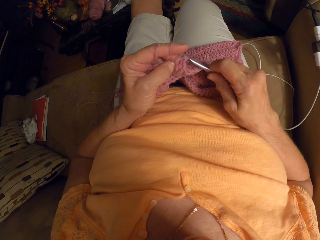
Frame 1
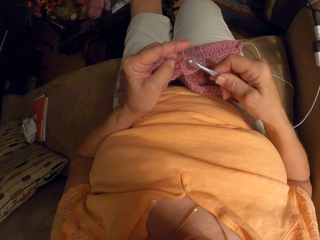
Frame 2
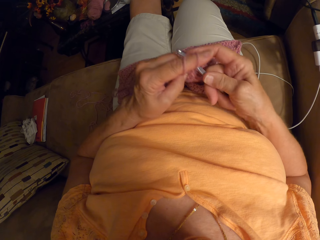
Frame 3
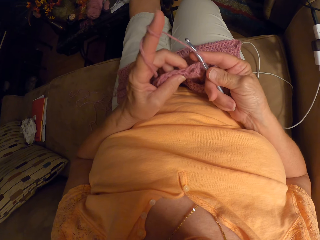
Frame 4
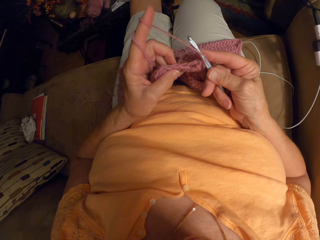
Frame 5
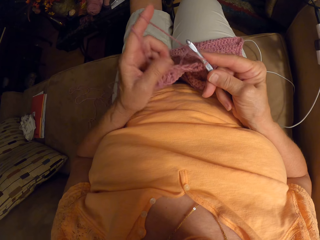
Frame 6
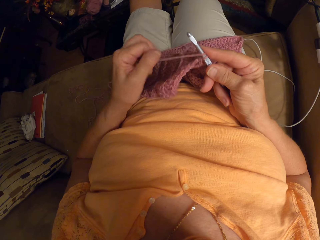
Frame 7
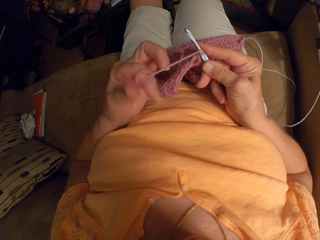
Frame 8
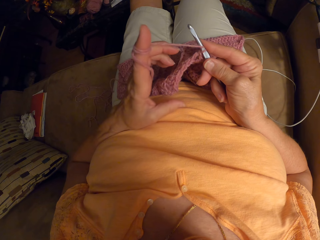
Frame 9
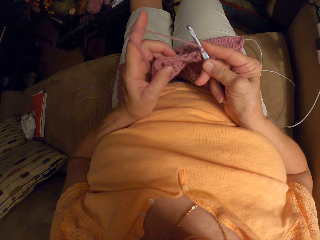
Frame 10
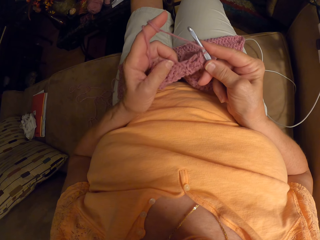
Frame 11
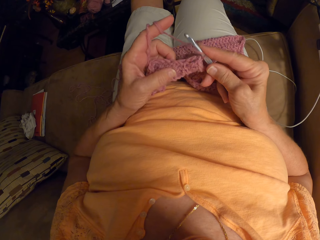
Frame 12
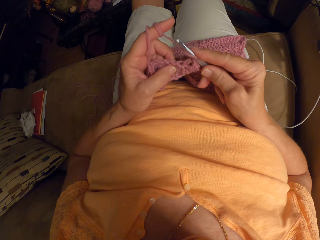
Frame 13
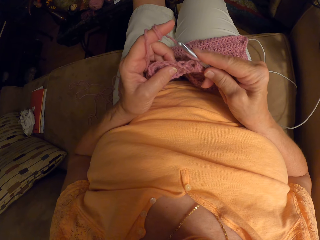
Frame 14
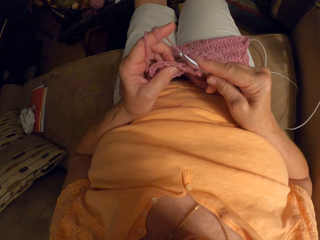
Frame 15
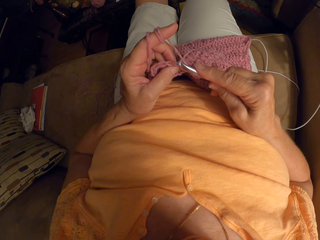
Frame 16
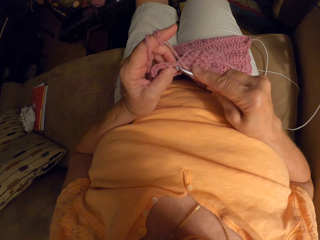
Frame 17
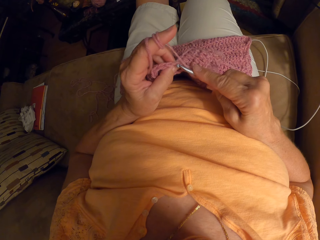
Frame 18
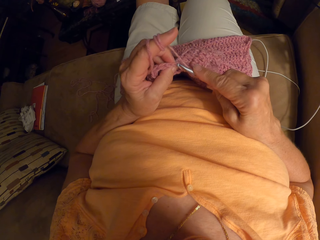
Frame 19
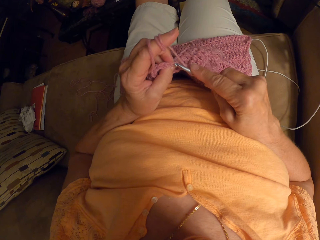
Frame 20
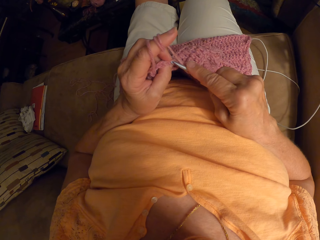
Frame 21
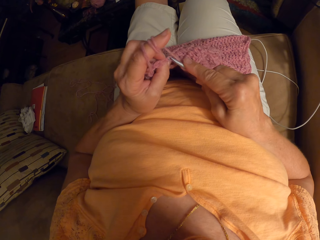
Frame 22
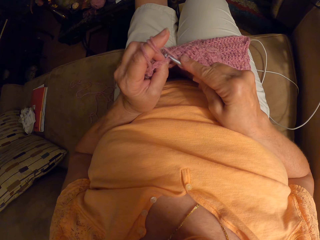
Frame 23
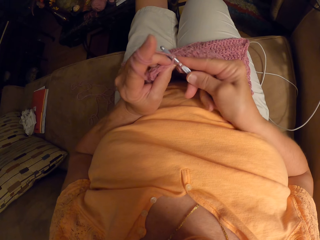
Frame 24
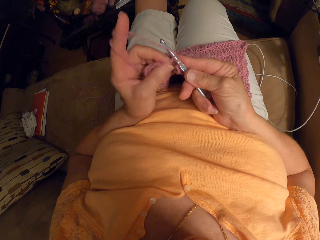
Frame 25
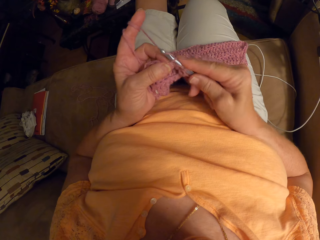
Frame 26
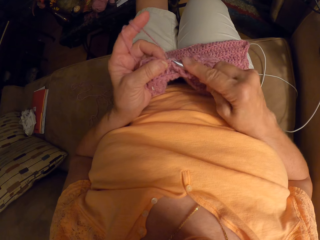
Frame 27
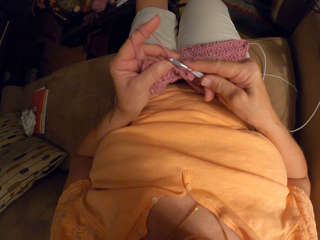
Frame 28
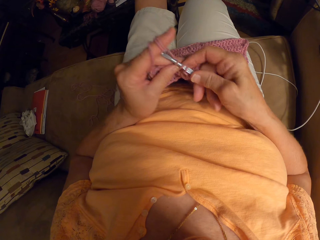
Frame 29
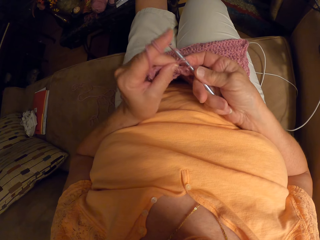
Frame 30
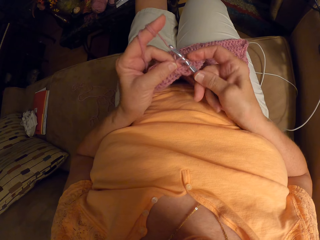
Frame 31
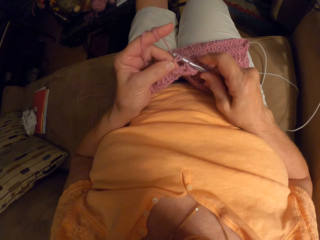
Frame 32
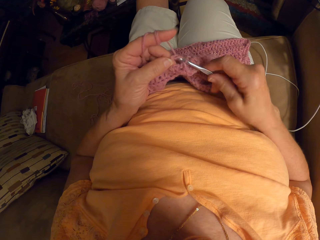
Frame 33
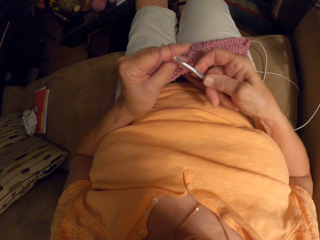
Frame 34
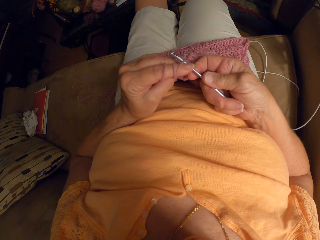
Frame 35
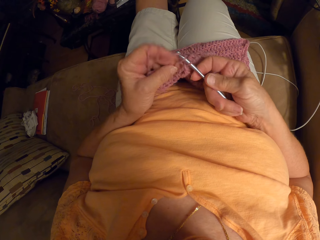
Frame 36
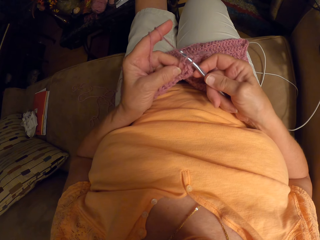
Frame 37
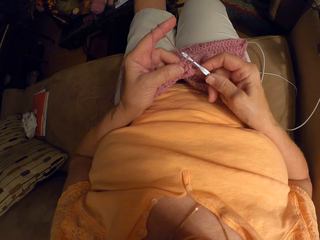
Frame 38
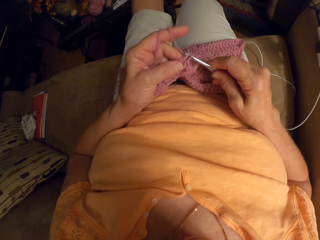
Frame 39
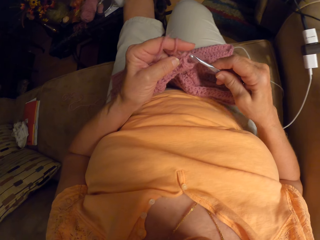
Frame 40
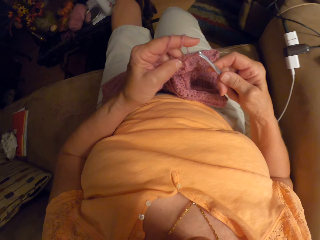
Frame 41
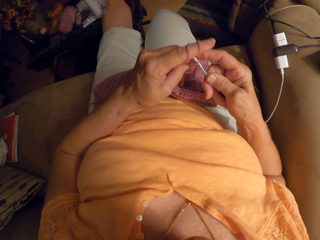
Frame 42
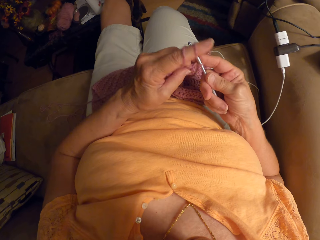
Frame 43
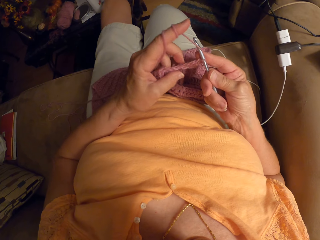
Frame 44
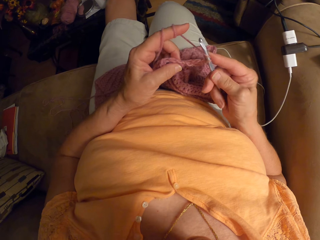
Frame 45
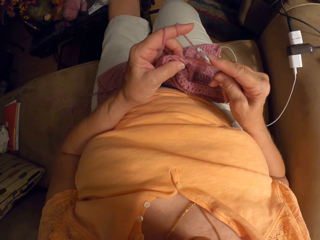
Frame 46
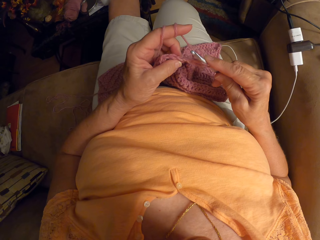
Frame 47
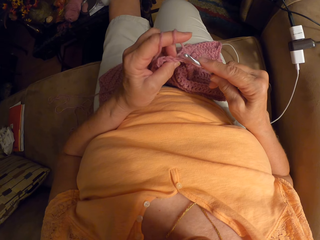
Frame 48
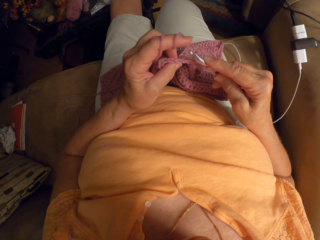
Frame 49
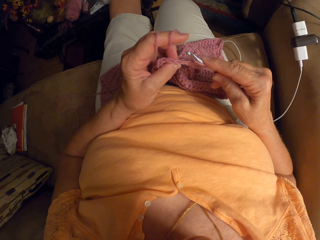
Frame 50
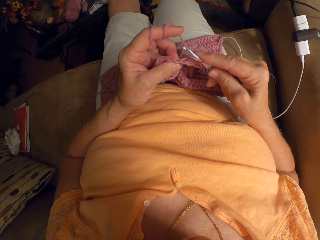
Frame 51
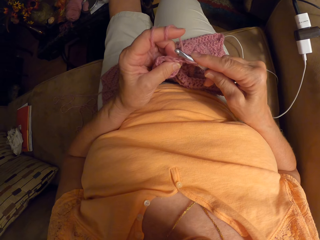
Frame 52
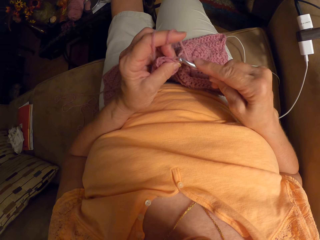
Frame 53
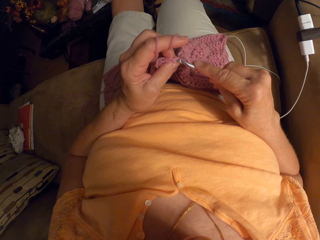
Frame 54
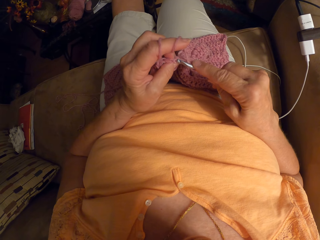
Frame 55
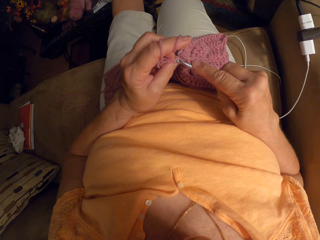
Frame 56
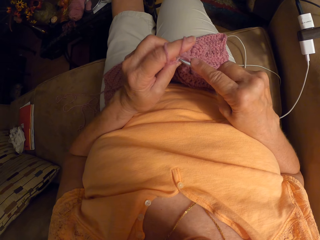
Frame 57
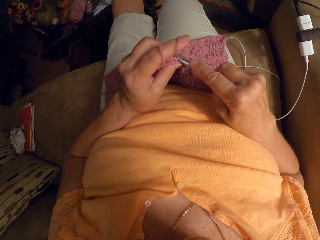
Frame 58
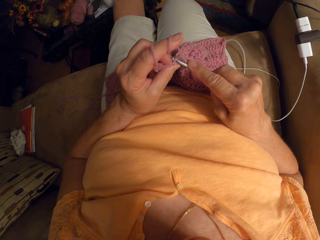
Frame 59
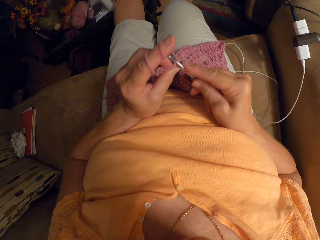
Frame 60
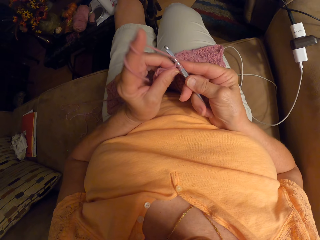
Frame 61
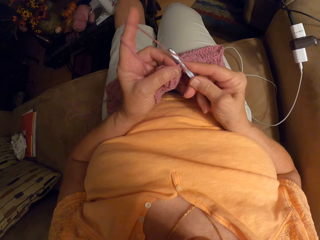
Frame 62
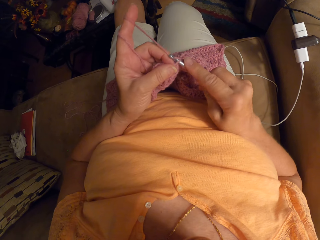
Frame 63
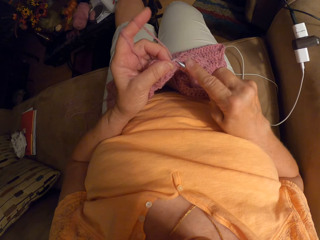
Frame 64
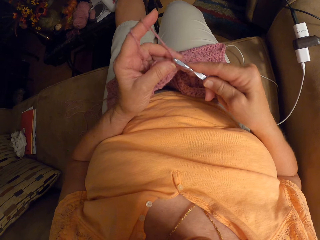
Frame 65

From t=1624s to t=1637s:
The camera wearer folds the thread around her finger. She continues weaving. She moves her hand.

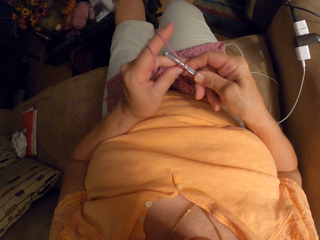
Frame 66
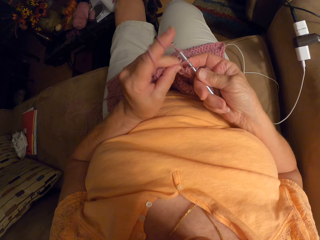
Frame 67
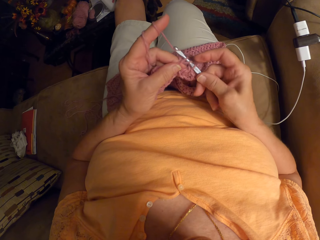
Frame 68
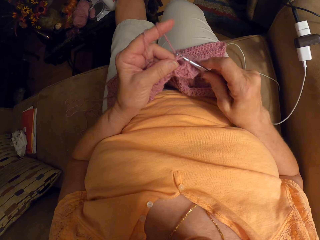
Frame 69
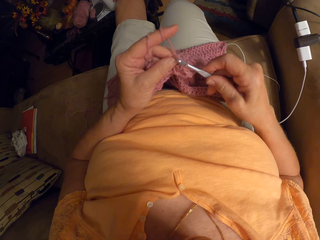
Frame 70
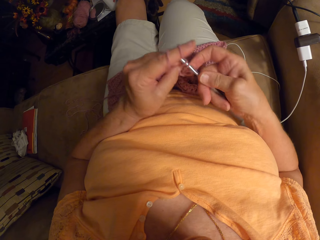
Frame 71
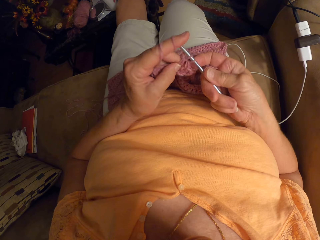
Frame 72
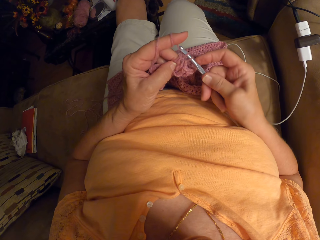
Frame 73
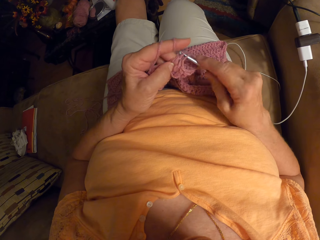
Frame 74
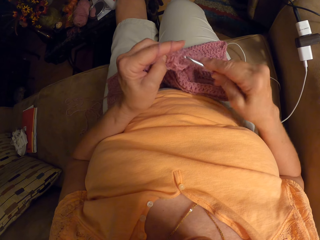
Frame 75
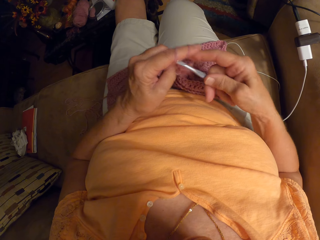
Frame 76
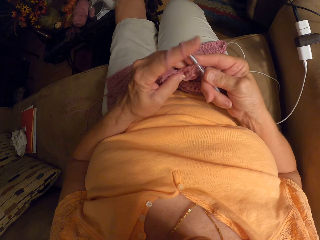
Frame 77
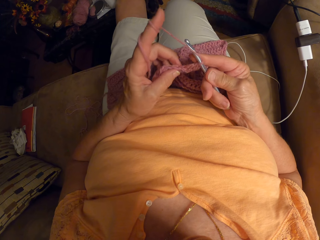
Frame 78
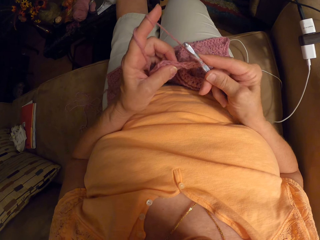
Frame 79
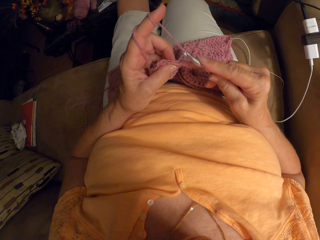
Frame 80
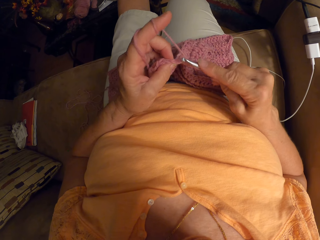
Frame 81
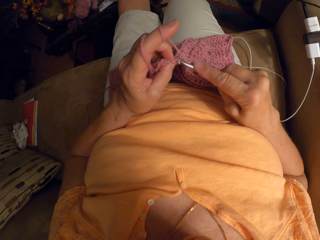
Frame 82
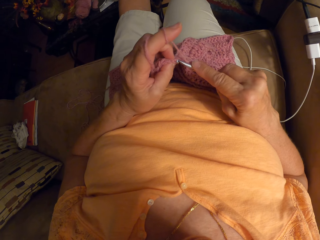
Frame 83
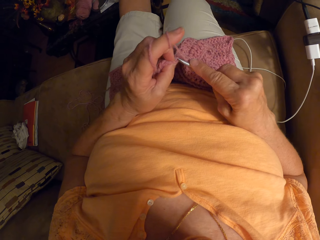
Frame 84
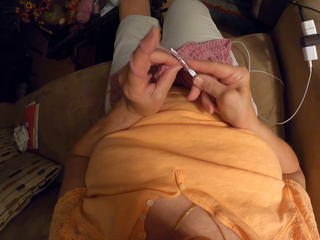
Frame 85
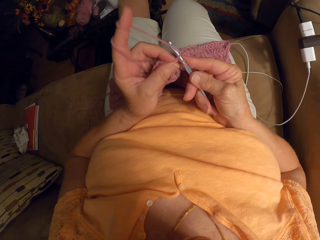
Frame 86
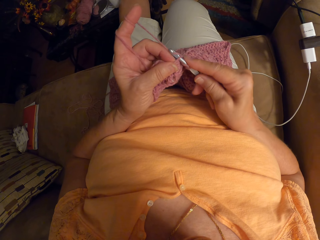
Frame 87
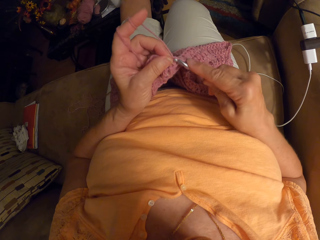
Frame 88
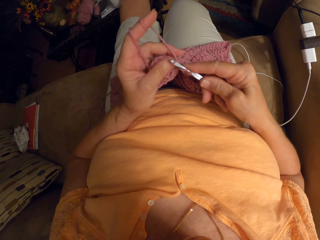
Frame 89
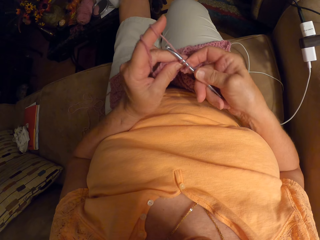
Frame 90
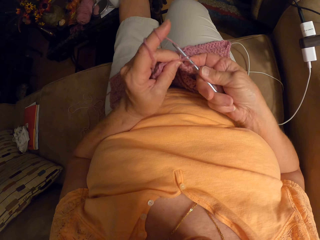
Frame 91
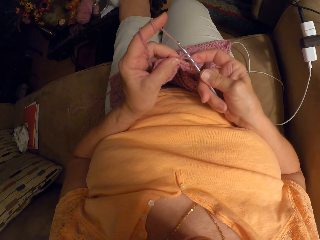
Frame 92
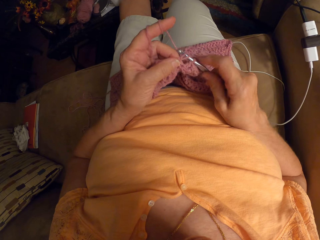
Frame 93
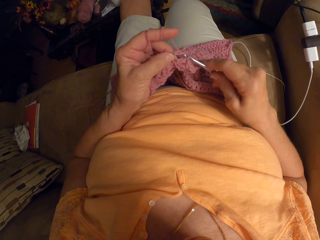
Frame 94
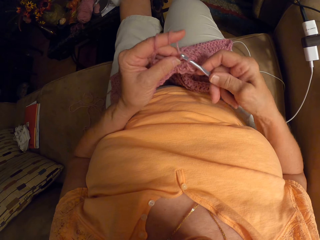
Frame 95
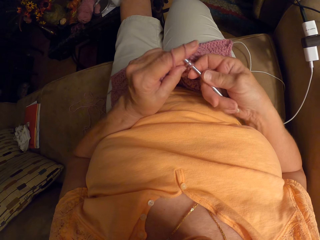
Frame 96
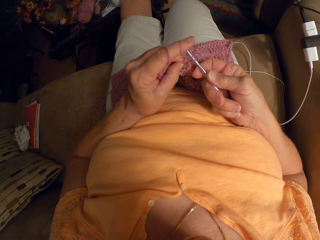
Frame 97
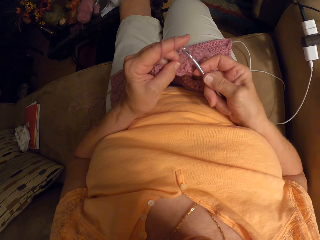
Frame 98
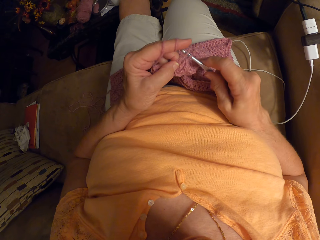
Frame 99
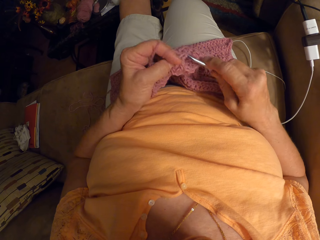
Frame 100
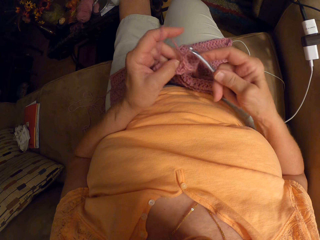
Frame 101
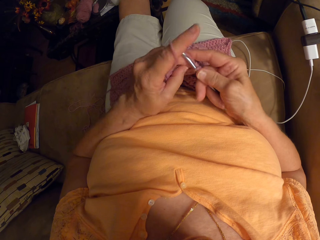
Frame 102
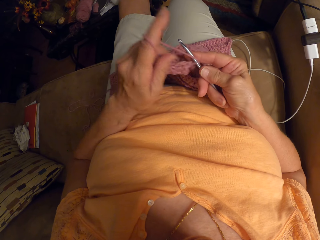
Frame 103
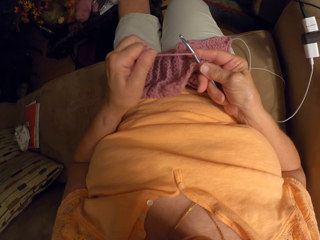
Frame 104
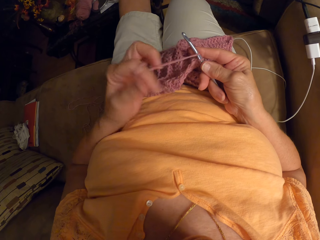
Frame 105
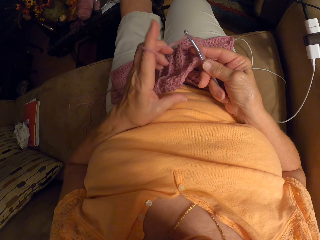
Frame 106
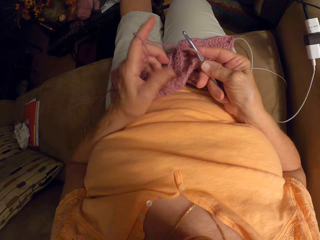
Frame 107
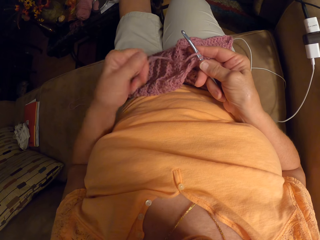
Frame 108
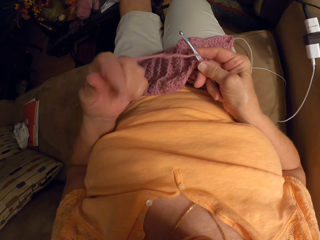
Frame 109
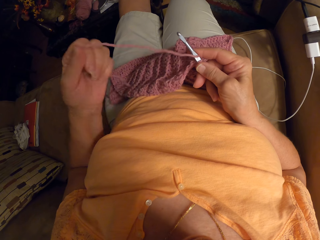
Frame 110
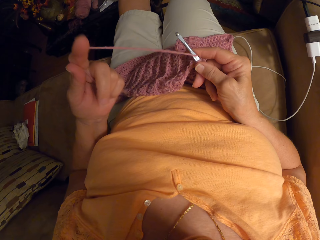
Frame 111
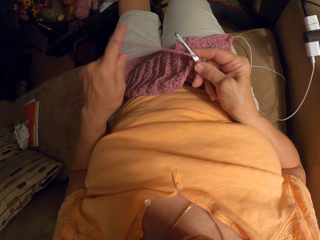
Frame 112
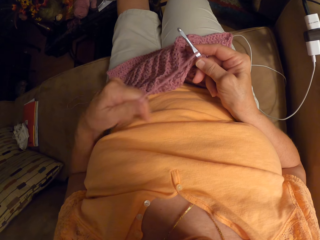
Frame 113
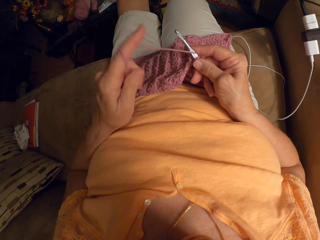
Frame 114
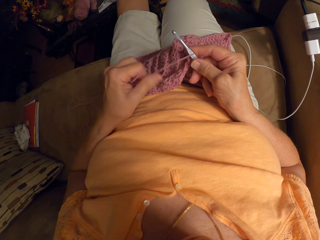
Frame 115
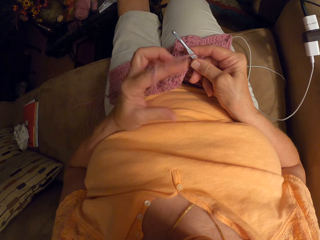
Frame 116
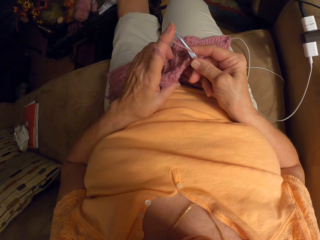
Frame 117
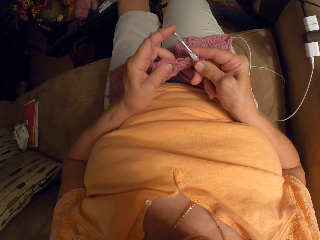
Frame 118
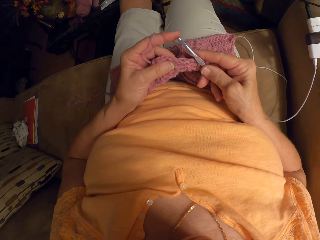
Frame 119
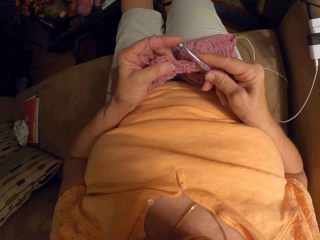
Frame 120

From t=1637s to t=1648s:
The camera wearer rolls the thread on the index finger.
